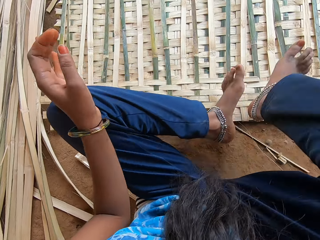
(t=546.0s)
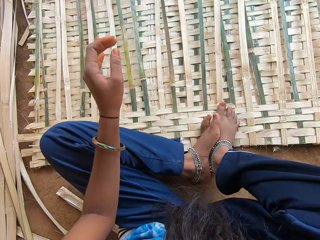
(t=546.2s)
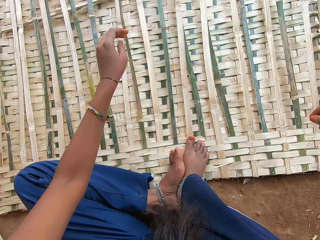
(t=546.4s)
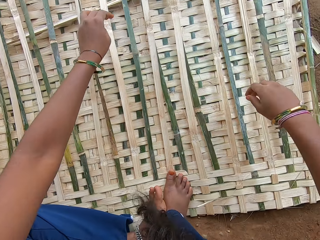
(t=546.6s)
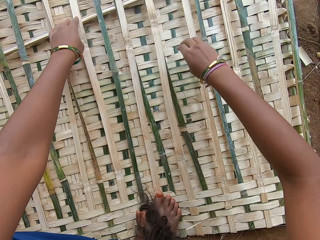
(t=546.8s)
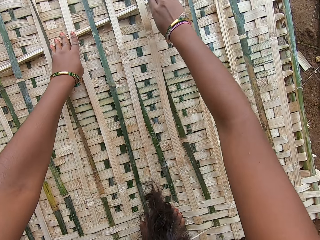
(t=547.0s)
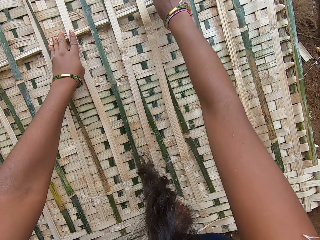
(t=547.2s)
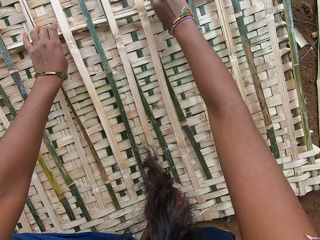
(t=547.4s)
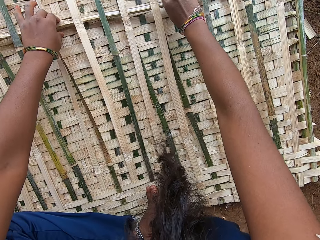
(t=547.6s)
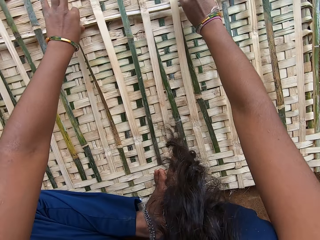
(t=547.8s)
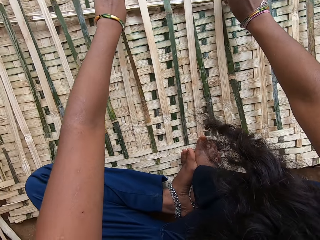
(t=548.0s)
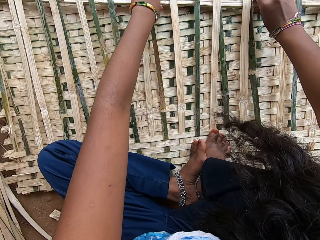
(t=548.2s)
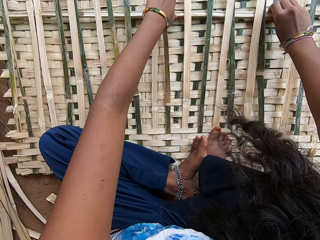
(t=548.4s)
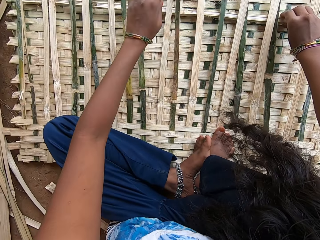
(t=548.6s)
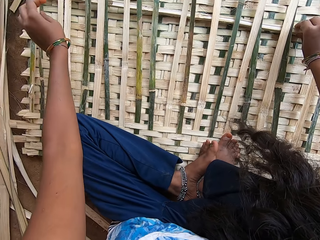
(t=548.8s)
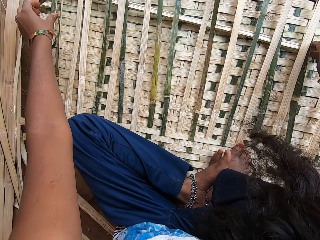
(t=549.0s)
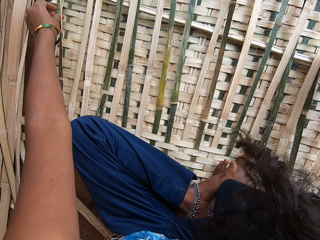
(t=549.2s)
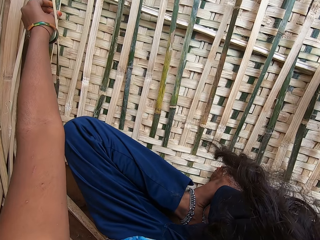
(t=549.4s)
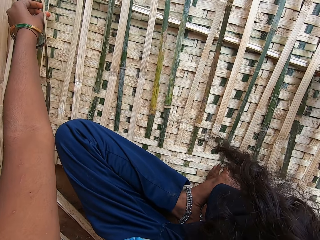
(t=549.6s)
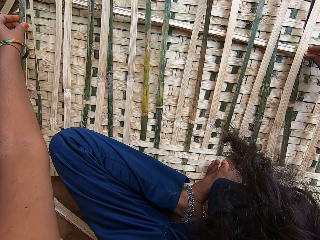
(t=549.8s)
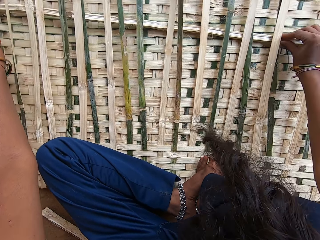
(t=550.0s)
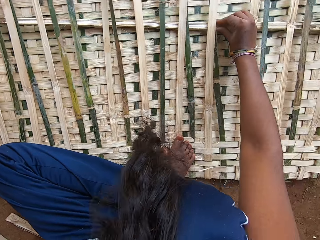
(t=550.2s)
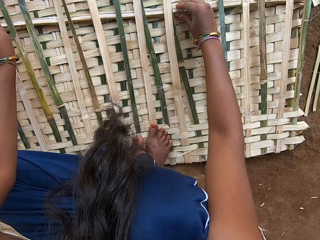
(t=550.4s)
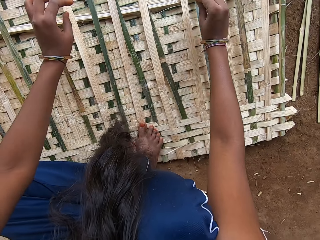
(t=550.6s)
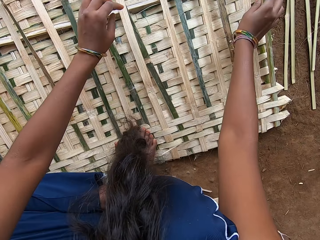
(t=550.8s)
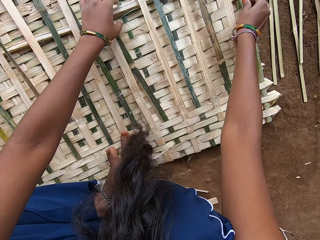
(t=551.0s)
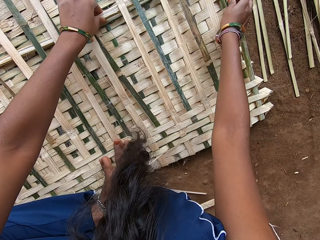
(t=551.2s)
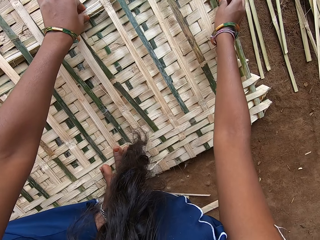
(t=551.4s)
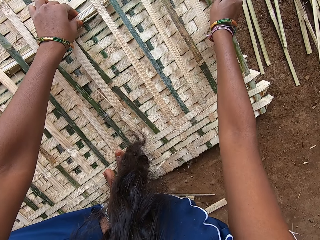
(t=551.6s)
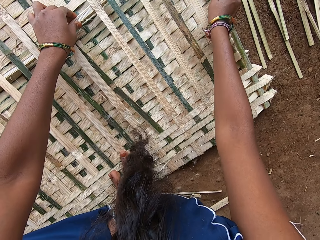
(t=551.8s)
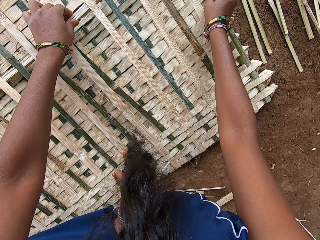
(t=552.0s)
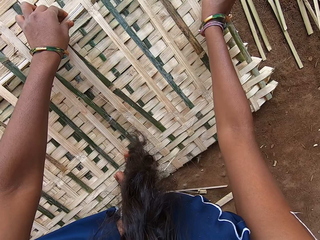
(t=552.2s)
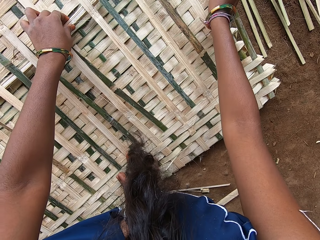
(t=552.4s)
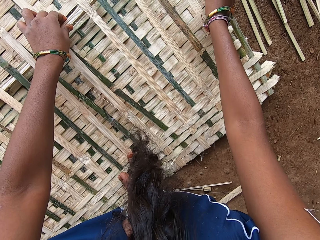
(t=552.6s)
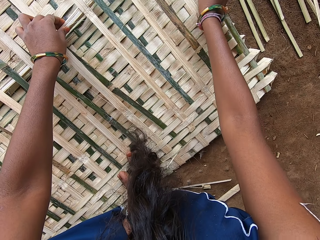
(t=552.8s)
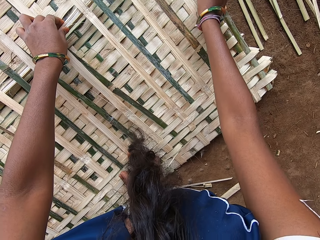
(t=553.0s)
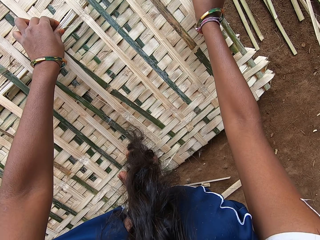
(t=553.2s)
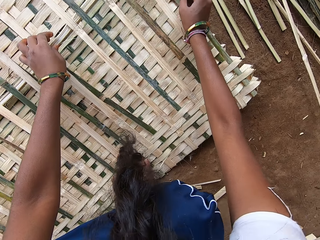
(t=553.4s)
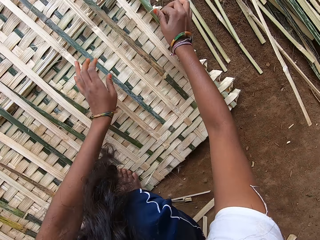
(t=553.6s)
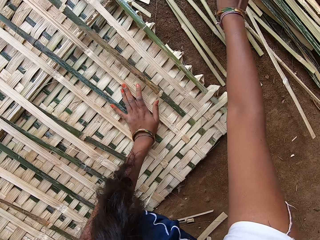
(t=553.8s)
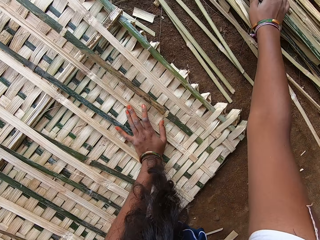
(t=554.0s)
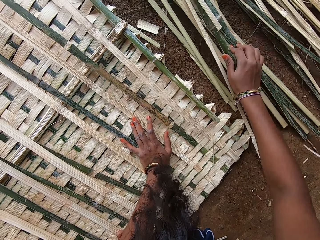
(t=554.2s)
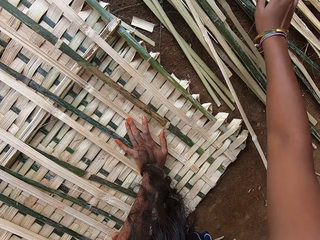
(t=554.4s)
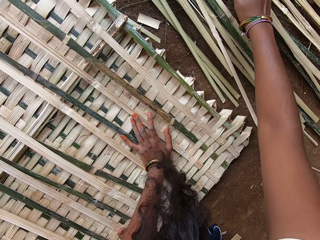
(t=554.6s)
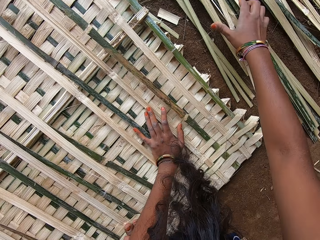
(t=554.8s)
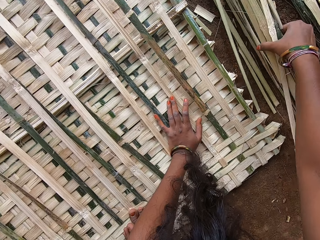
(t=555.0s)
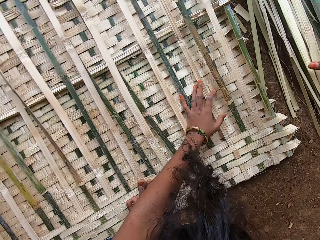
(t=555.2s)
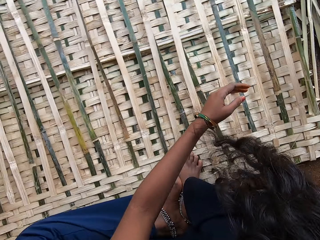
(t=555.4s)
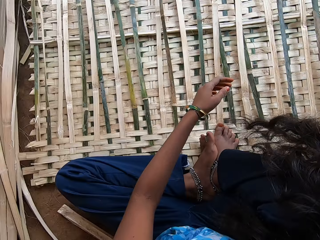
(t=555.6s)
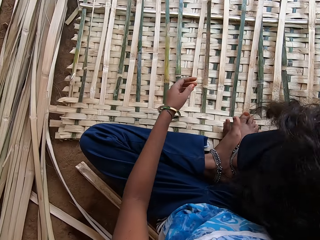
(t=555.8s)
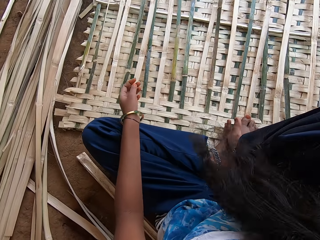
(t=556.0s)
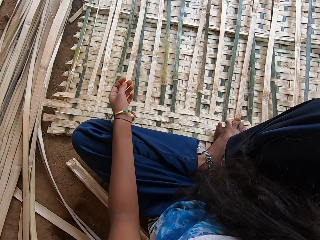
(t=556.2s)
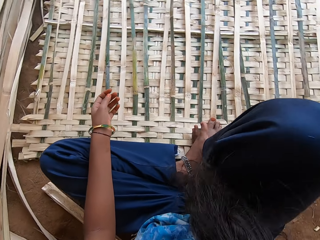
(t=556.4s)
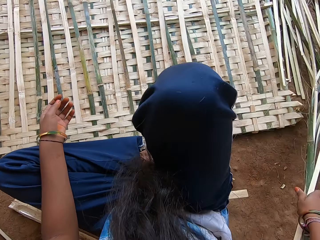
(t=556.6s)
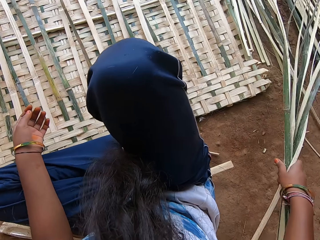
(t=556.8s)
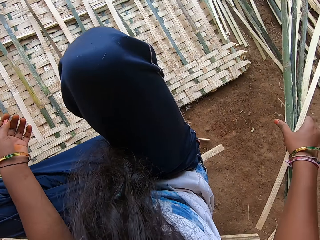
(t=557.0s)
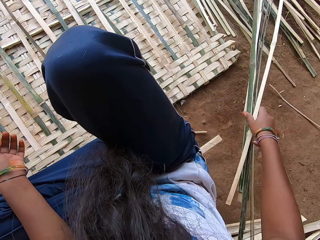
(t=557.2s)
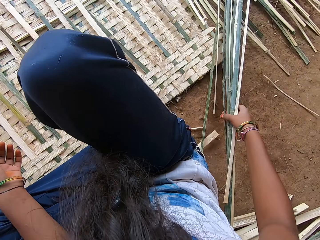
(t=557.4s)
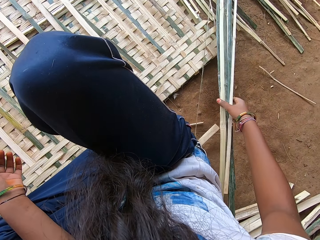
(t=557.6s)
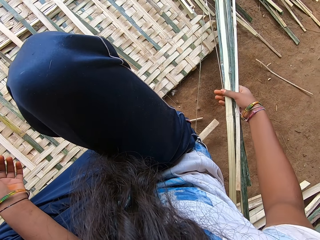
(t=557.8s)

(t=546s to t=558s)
The camera wearer moves her leg. She places a stick between the bamboo reeds. She pushes the reed. She sorts the bamboo reeds. She moves the reed. She picks reeds from the floor.

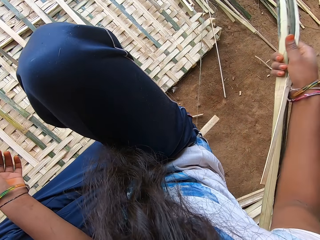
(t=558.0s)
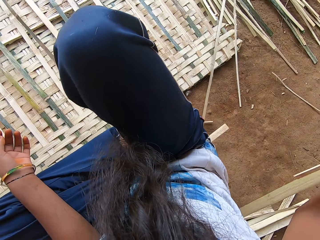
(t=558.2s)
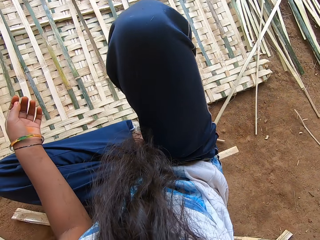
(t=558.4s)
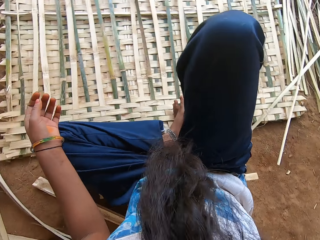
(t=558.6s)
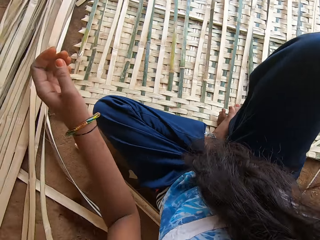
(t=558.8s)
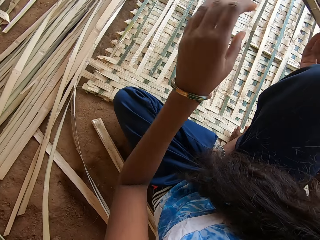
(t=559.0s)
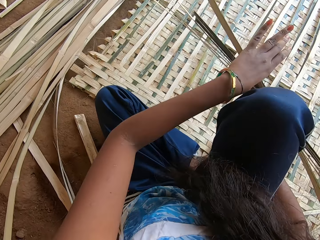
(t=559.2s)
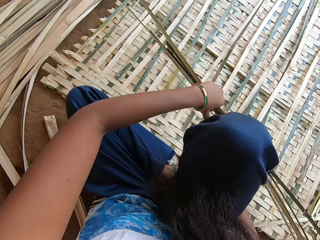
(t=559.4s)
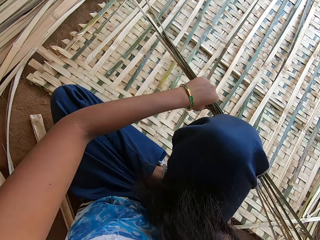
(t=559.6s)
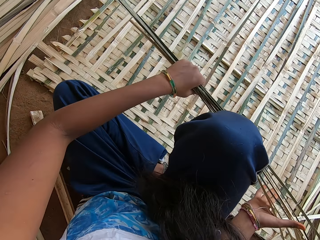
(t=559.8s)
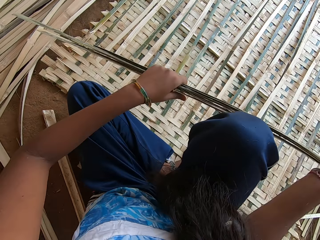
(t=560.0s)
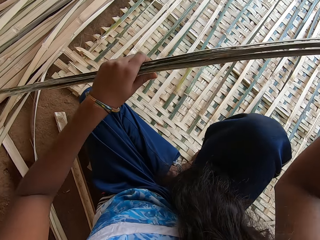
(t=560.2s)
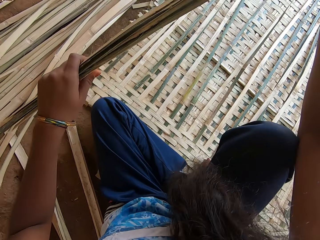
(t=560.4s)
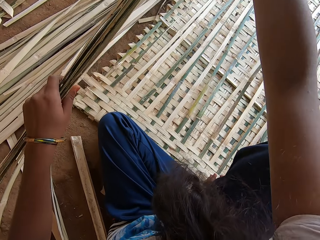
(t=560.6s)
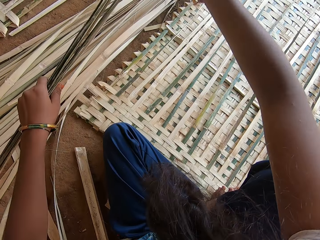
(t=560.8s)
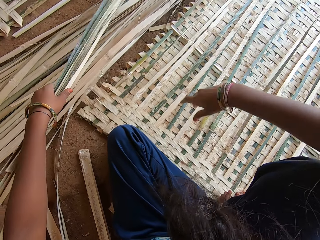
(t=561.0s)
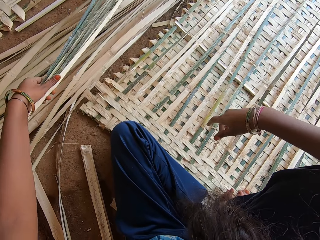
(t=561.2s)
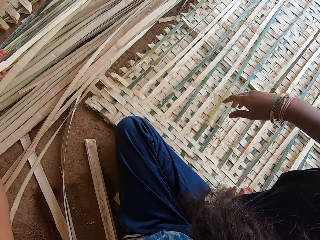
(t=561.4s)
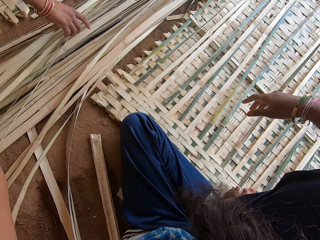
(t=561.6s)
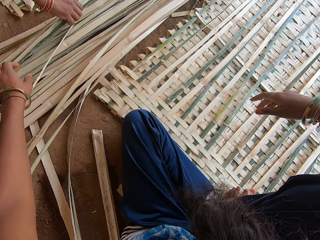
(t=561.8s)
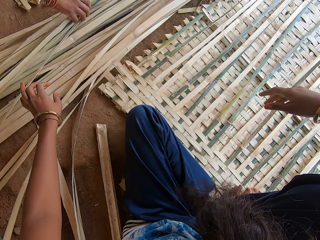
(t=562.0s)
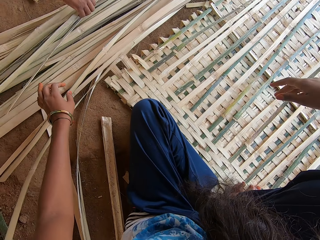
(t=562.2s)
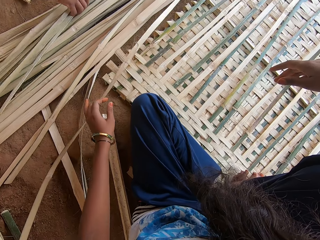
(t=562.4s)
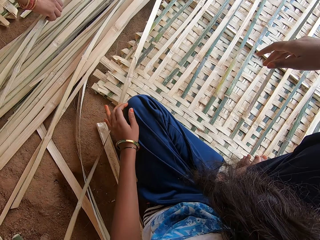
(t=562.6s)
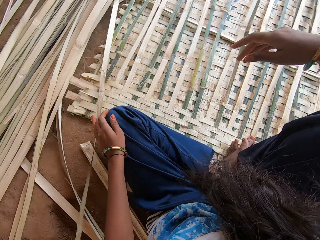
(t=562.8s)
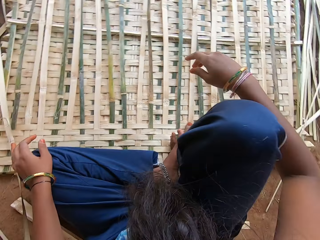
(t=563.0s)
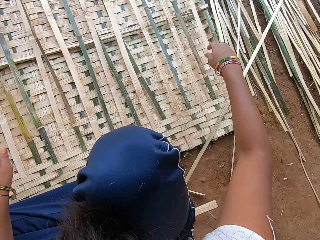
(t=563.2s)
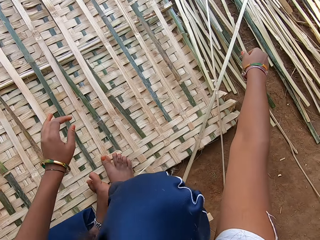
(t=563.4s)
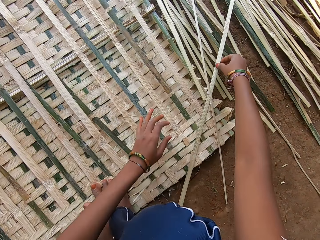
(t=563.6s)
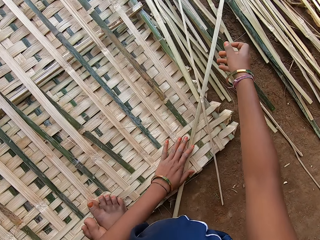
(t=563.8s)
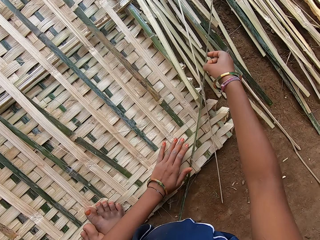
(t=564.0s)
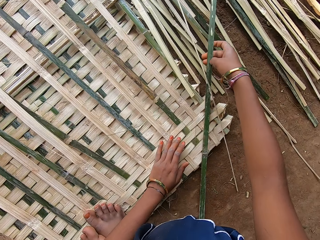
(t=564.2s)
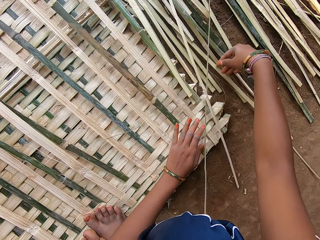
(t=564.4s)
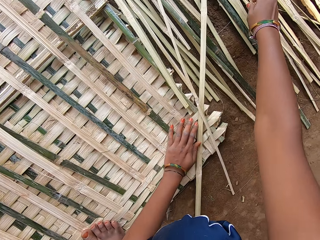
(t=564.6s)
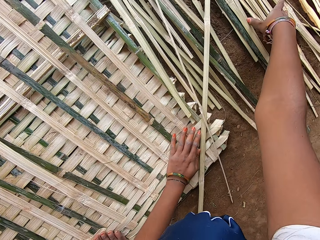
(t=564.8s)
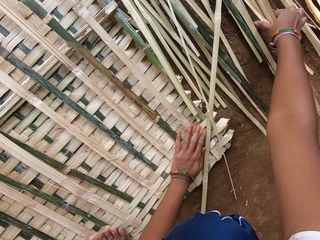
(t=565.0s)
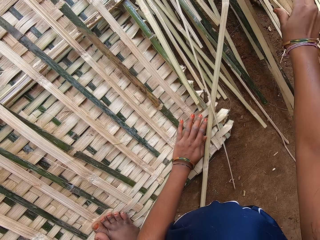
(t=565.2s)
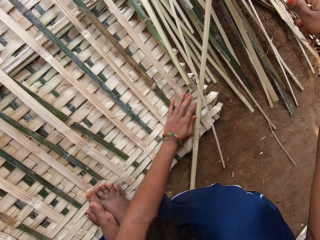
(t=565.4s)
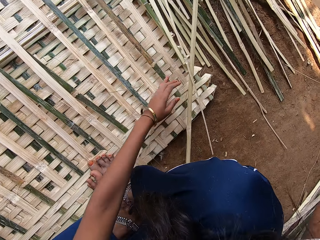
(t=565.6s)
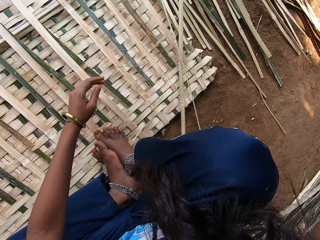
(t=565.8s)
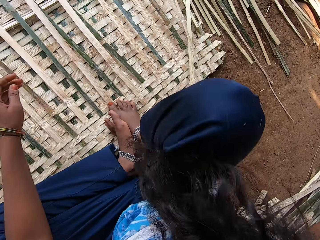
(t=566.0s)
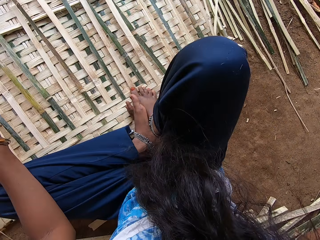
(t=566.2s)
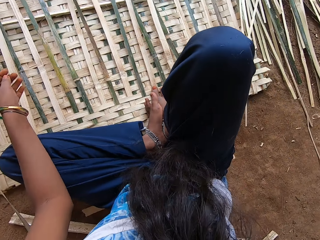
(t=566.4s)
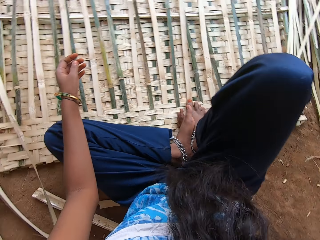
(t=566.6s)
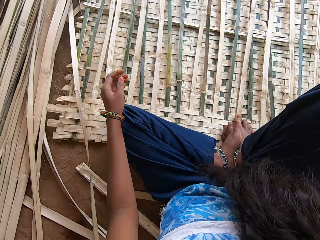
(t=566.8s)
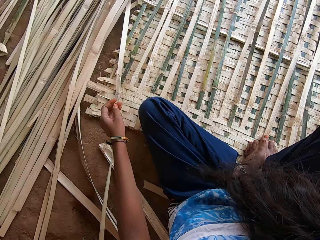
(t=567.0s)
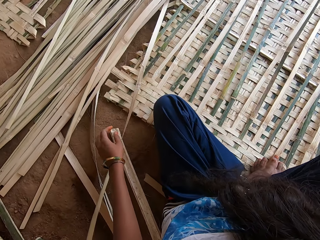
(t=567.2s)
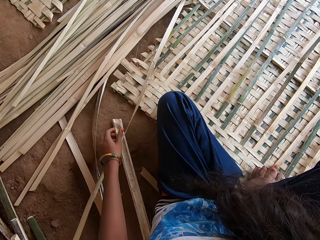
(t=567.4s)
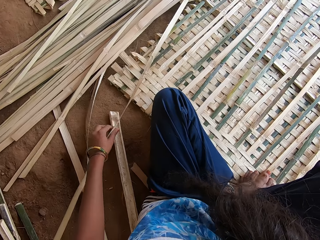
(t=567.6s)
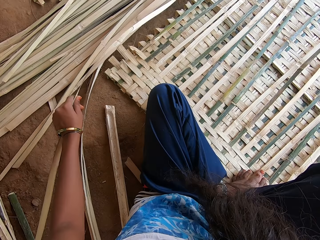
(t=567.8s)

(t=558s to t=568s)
The camera wearer holds the reeds with the left hand. They place the reeds on the floor. They turn around the weave mat. They pick the reed from the floor. They pick something.
